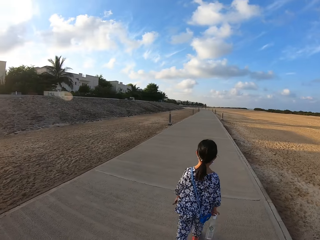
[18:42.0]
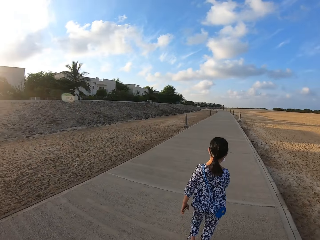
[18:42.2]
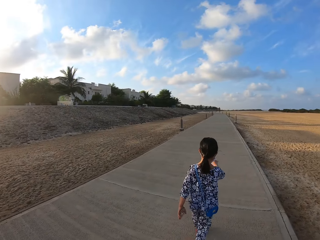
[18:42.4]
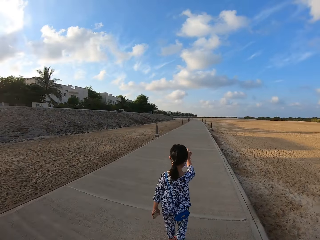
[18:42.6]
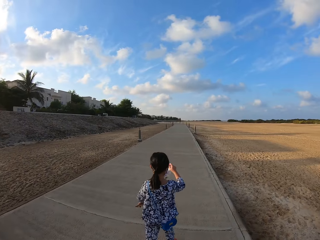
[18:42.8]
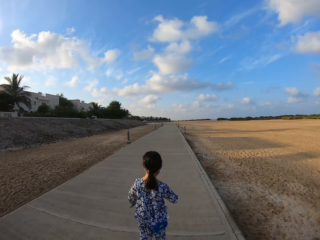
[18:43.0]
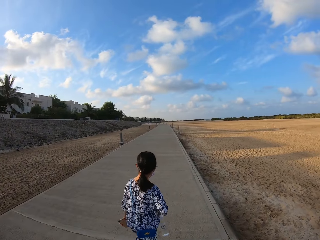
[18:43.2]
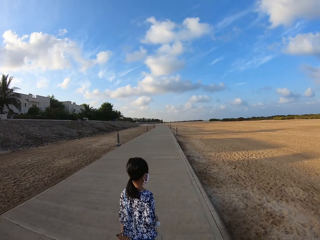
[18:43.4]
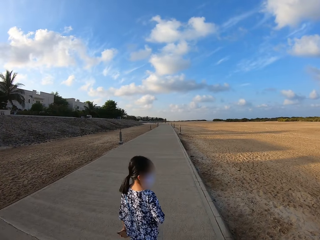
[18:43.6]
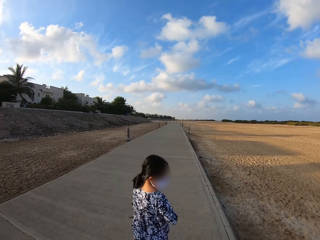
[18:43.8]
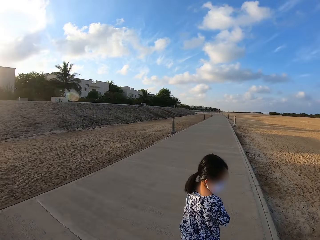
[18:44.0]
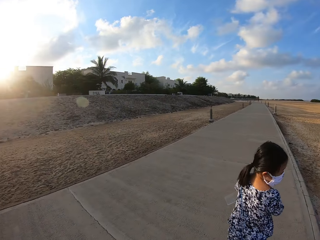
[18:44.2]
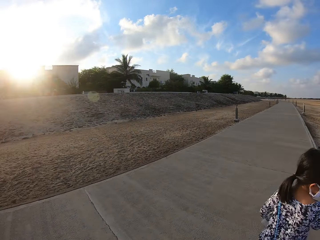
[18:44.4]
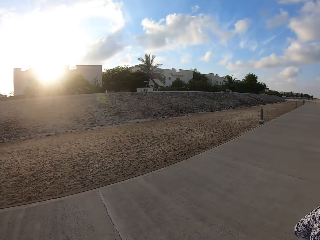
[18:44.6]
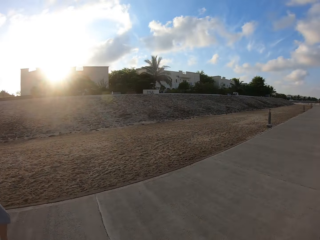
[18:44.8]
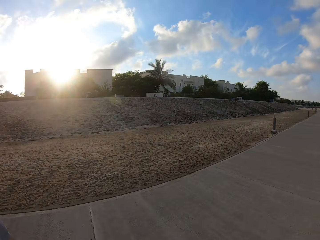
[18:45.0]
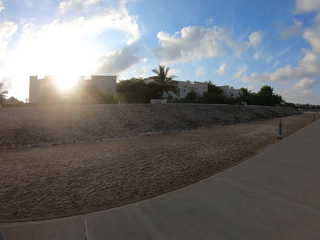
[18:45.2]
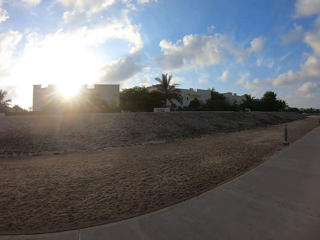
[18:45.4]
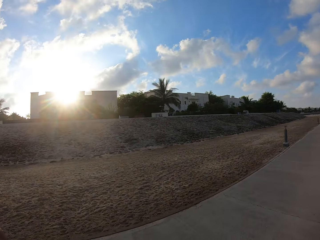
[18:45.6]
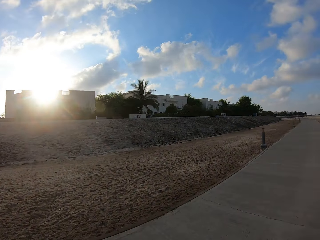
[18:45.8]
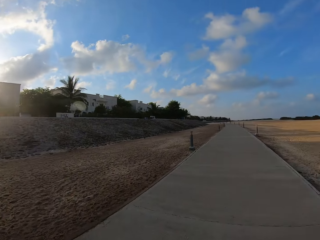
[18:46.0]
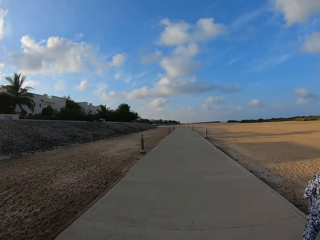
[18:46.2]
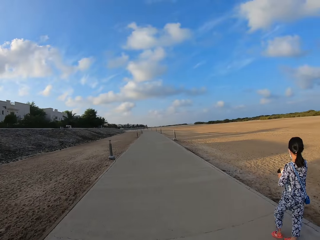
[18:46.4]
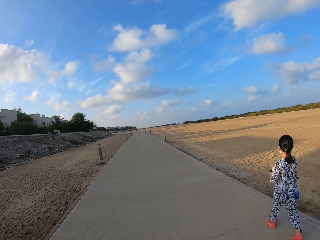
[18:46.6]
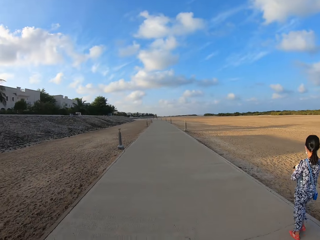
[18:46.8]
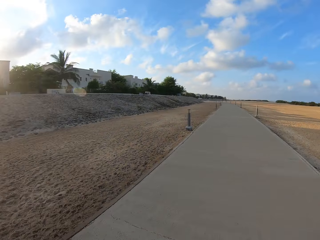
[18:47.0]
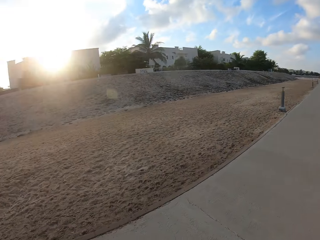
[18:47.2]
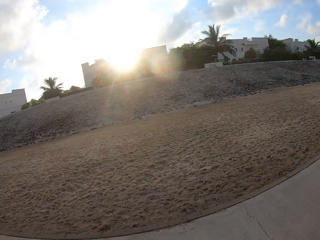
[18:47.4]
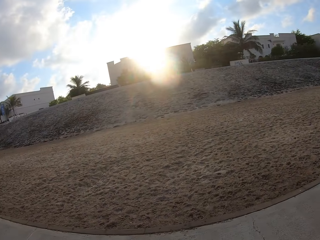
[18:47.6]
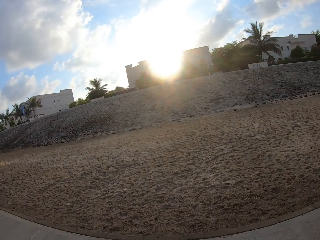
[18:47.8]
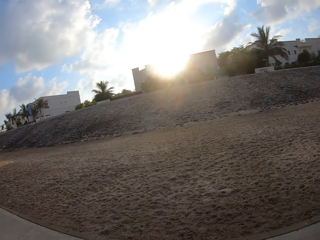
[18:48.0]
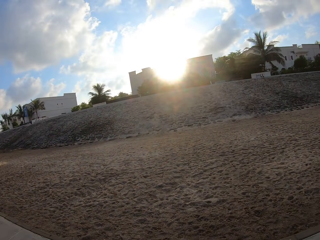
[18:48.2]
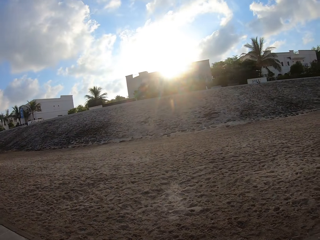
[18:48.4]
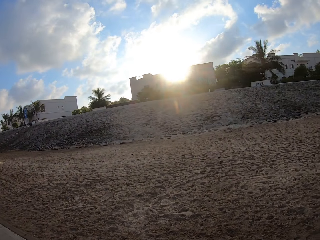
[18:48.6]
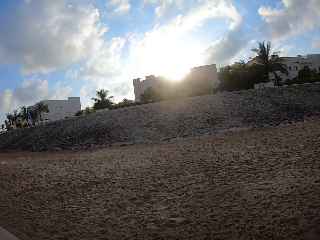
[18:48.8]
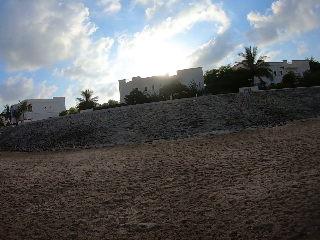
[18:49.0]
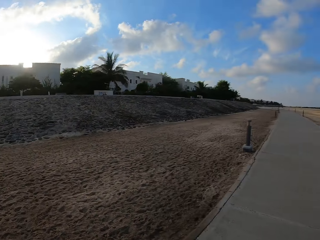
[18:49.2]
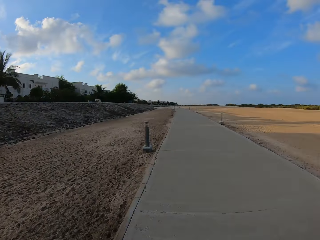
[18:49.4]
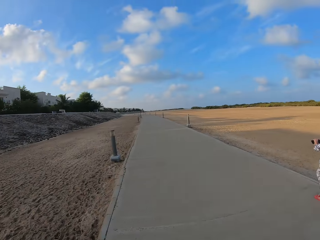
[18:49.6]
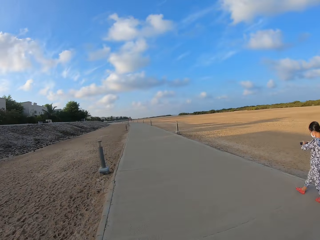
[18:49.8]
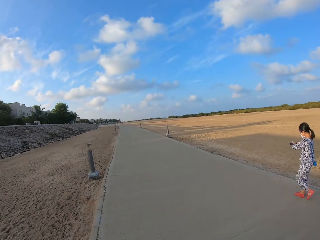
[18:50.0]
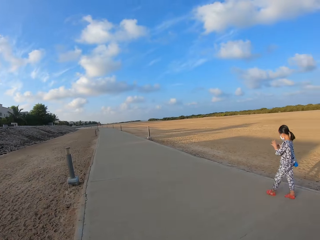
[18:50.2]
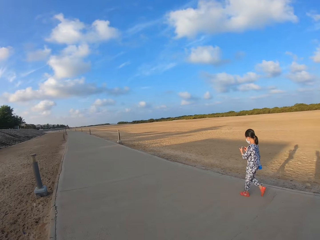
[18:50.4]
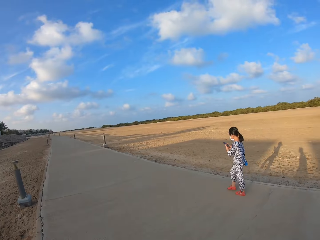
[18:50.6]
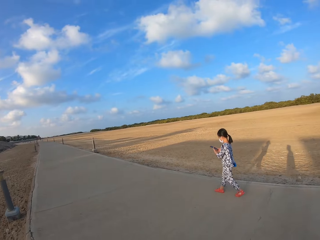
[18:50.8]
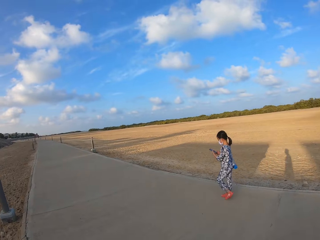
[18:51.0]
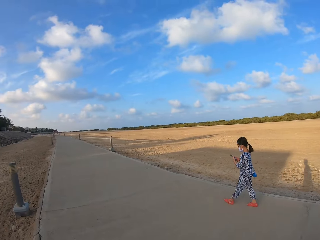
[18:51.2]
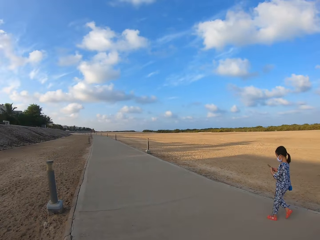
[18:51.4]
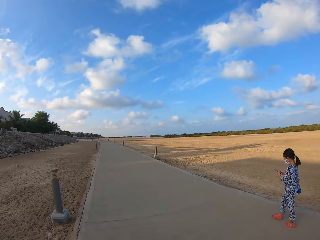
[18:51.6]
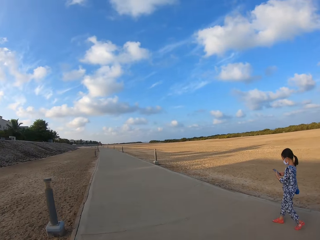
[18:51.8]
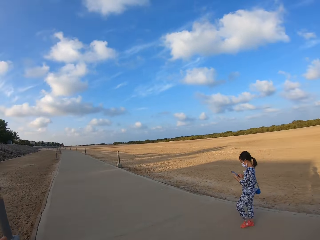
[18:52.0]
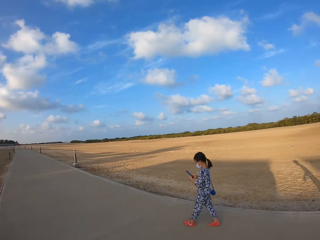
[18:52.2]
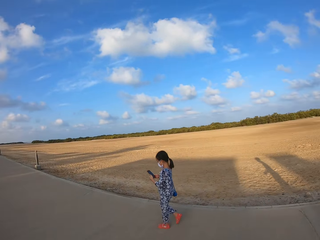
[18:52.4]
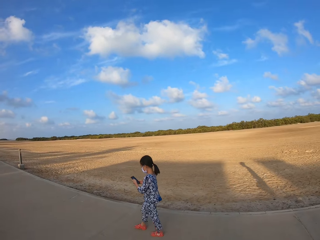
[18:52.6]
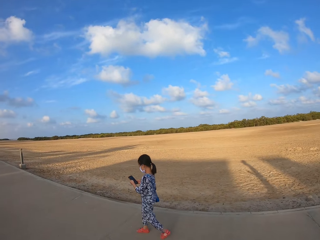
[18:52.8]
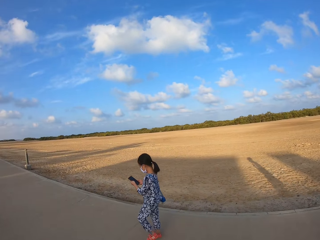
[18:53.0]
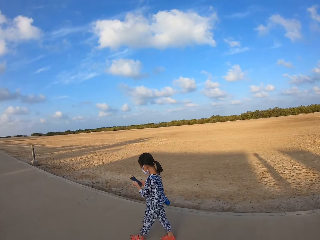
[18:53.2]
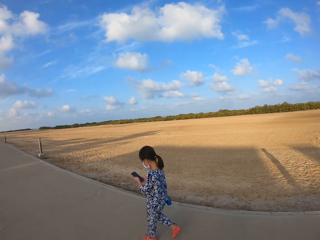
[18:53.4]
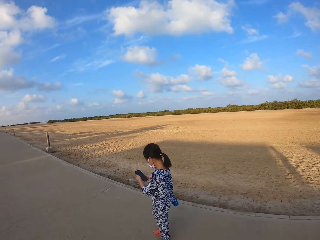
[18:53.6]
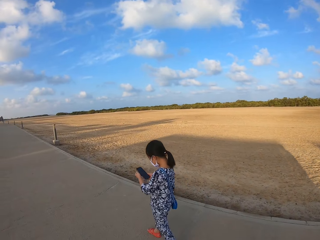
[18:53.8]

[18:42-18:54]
The camera wearer looks around. A girl looks at a phone. The camera wearer and the girl walk on the sidewalk.

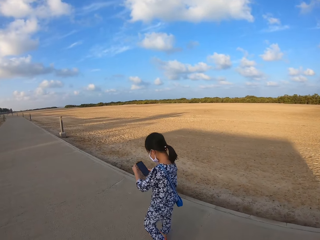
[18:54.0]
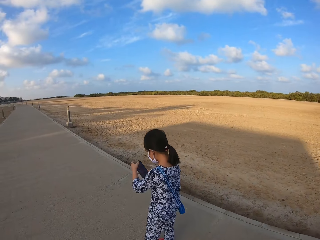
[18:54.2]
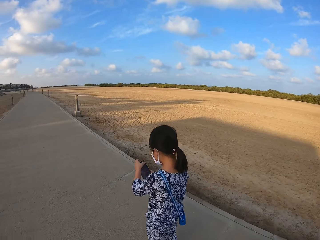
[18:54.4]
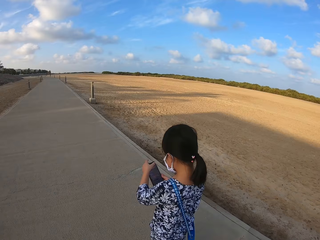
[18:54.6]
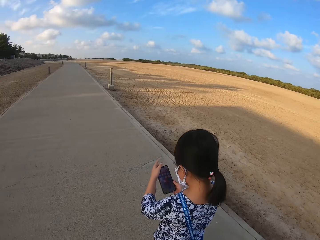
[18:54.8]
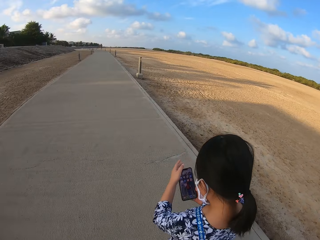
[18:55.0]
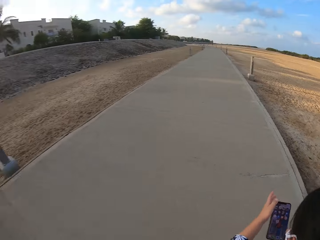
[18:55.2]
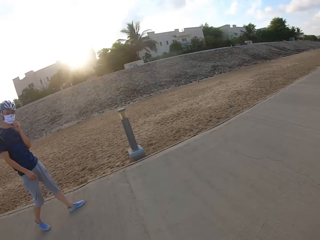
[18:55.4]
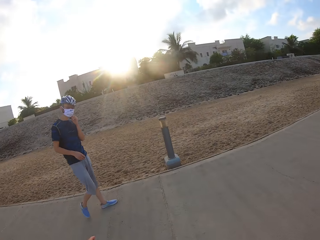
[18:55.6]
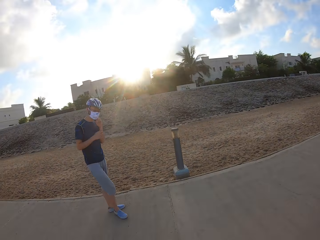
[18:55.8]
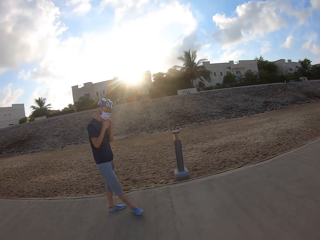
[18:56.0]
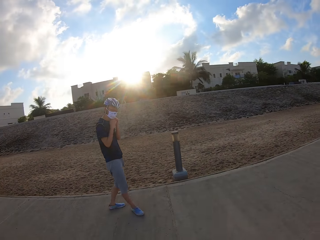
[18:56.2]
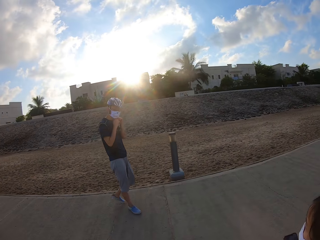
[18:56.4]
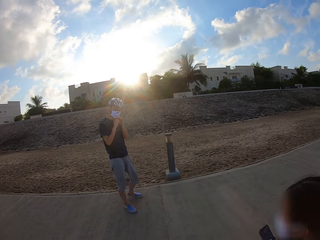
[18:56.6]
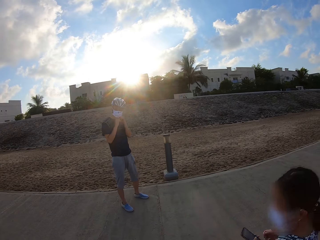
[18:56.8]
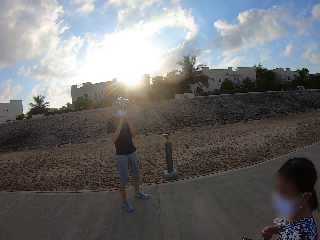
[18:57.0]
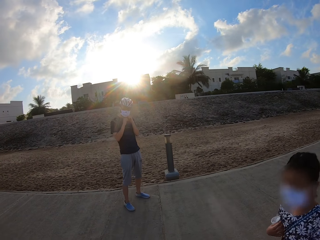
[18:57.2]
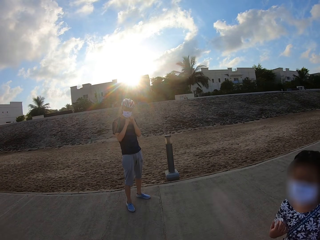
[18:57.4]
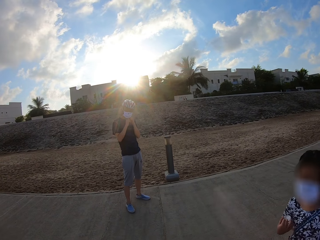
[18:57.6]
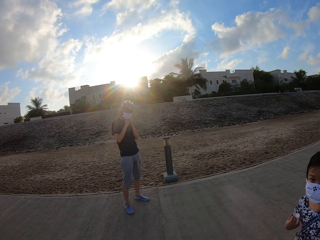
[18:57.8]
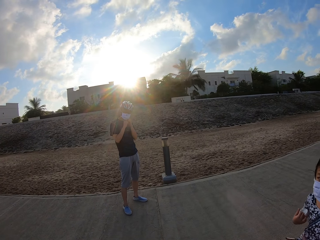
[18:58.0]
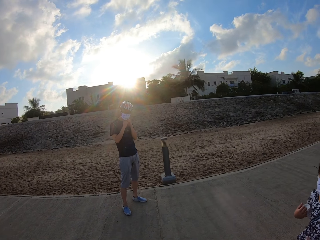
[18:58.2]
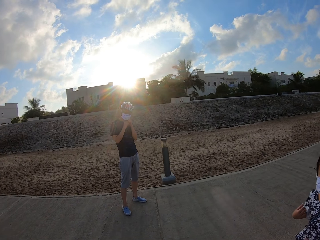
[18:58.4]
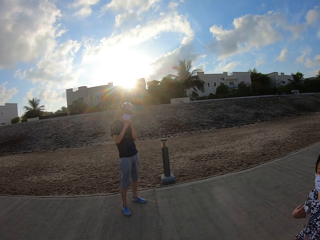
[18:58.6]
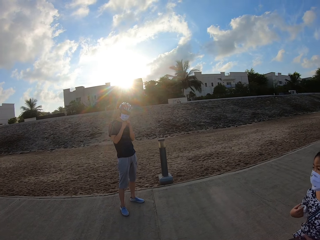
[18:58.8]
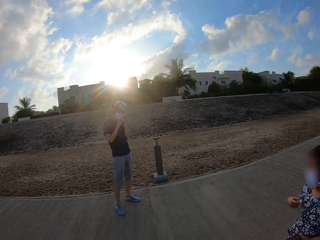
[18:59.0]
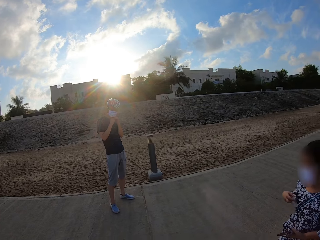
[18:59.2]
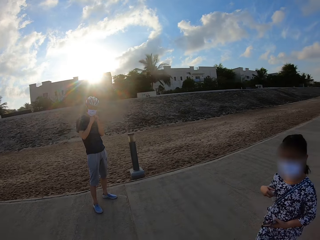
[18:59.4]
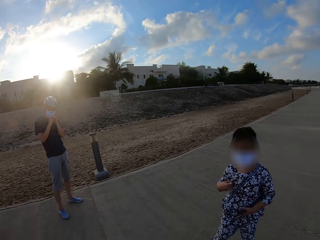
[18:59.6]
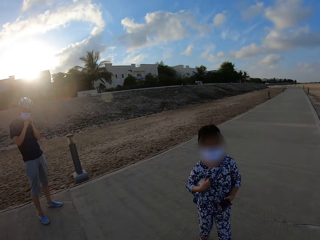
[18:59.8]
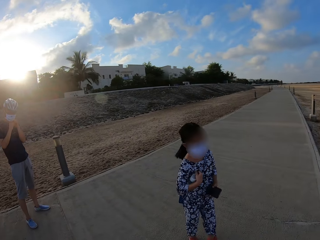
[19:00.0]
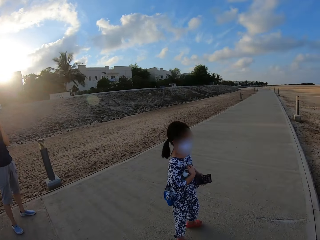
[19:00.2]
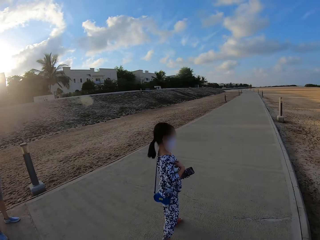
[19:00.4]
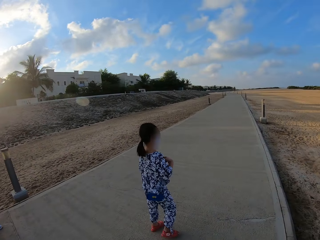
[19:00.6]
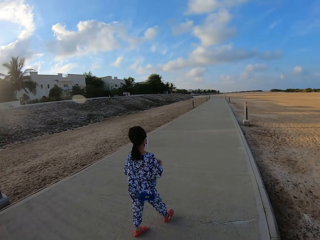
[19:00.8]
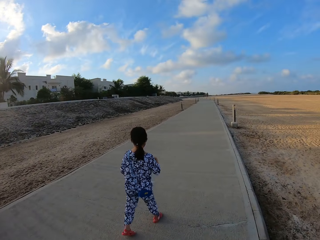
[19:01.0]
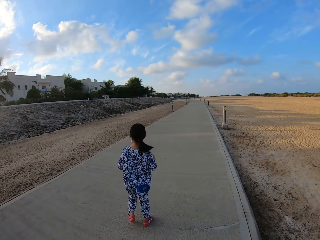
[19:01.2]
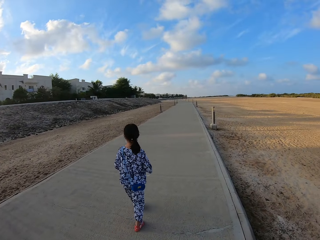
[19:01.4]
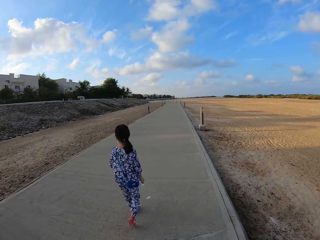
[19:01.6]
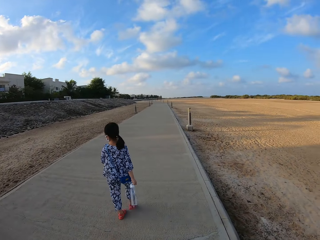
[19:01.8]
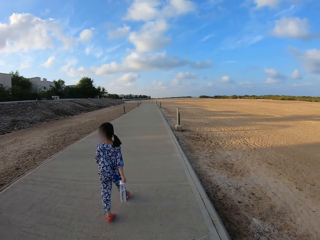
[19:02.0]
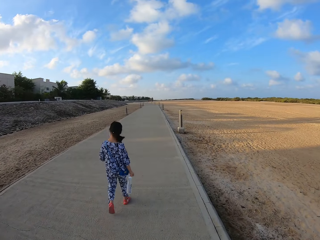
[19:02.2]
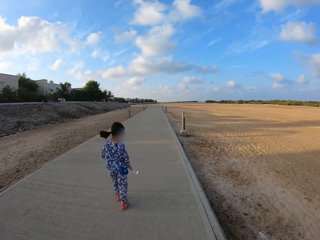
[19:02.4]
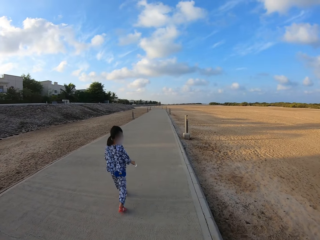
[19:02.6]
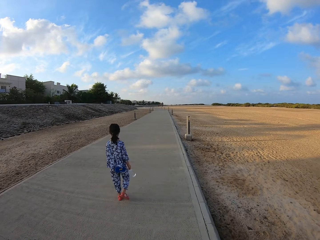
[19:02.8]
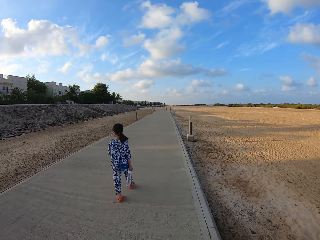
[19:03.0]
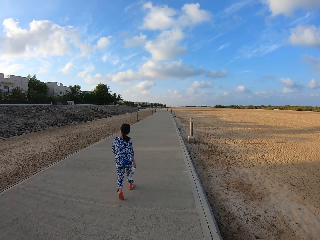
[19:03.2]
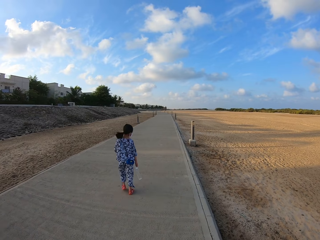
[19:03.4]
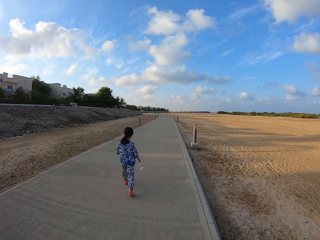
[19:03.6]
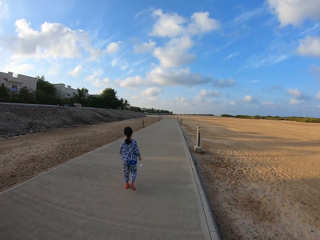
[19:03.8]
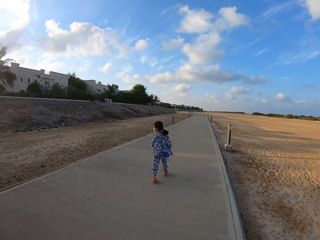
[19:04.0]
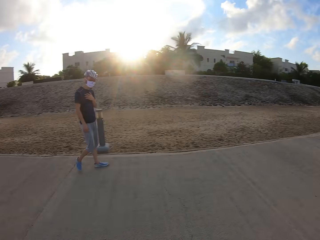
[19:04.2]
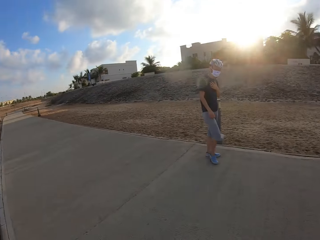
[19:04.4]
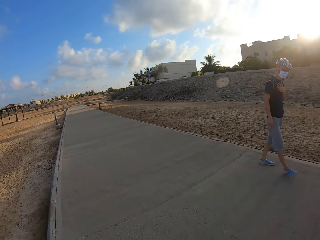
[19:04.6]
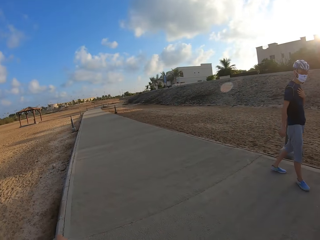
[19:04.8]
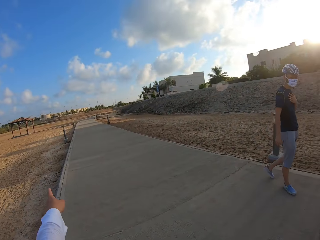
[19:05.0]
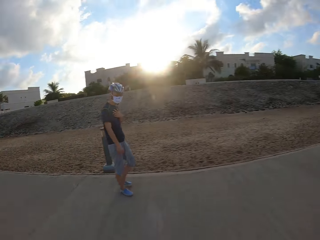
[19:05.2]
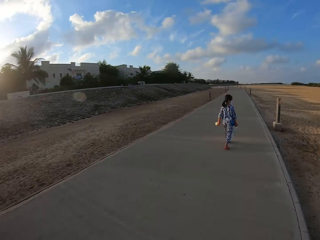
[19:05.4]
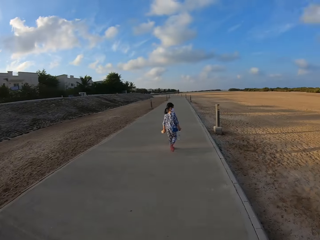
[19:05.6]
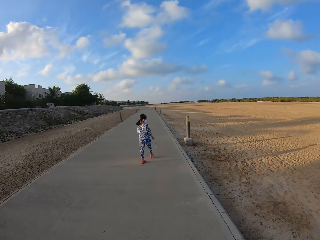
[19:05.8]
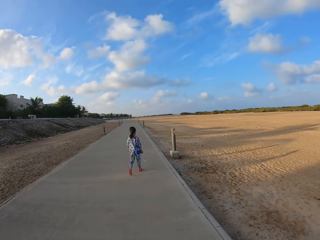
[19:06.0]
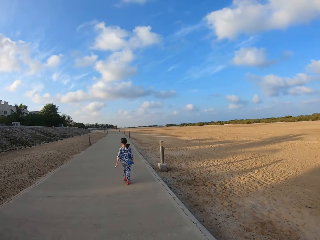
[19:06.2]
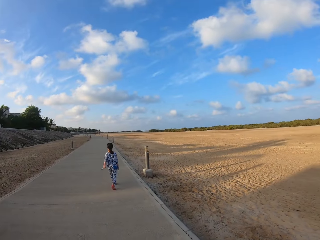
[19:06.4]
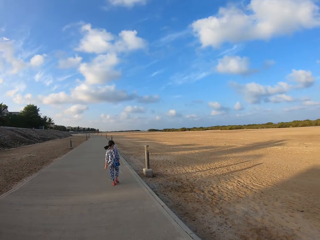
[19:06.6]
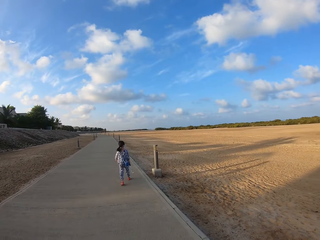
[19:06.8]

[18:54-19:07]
A person stares at the phone. The camera wearer stops on the path. Someone stops on the path. The person stops on the path and adjusts the helmet. The camera wearer looks around. A girl walks on the sidewalk. The camera wearer looks around and starts walking. The person starts to walk.
